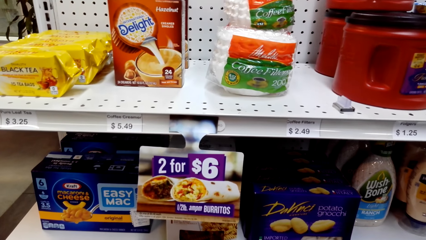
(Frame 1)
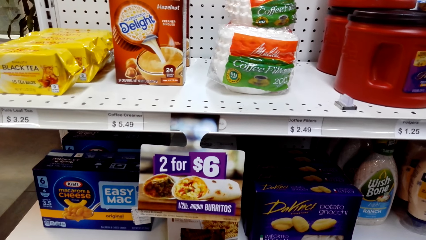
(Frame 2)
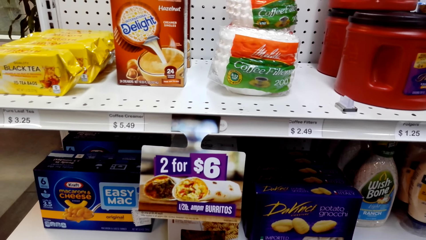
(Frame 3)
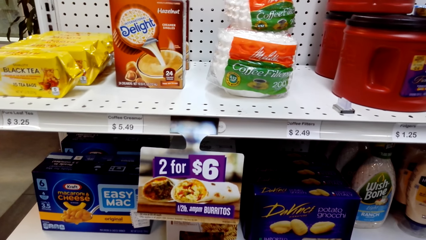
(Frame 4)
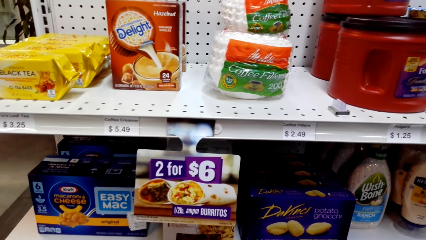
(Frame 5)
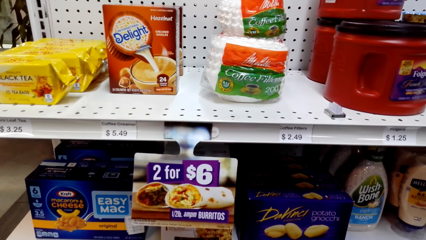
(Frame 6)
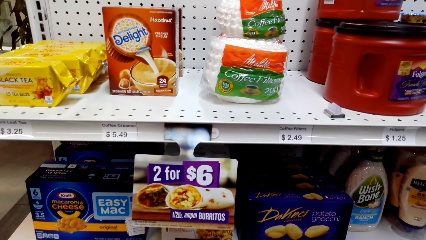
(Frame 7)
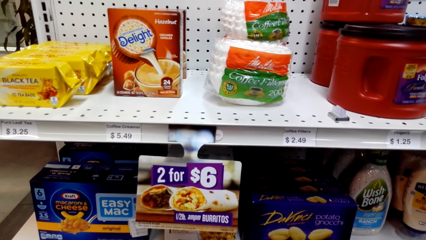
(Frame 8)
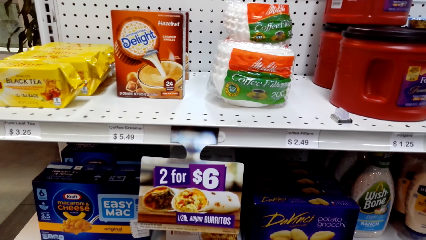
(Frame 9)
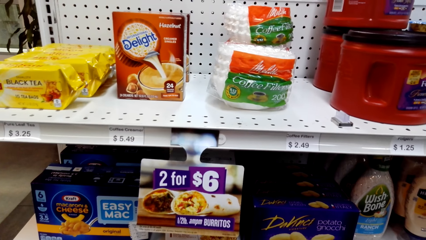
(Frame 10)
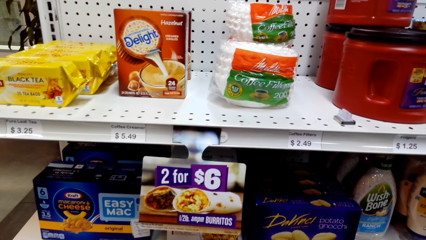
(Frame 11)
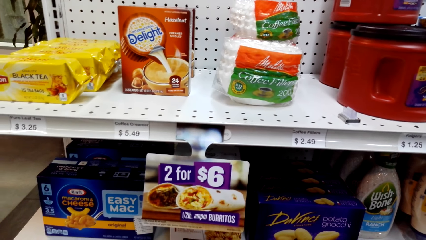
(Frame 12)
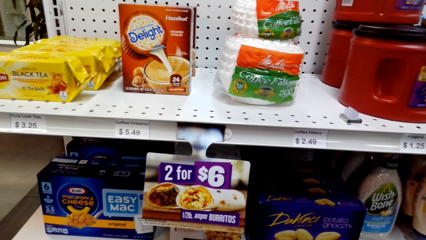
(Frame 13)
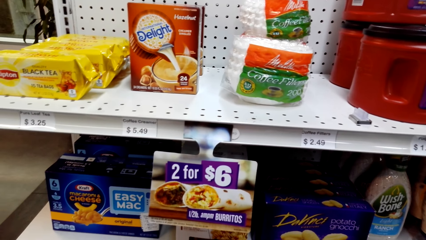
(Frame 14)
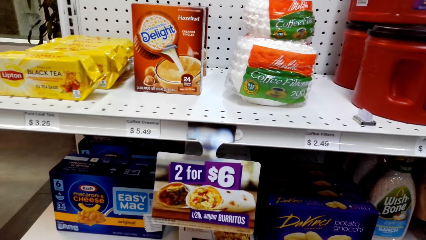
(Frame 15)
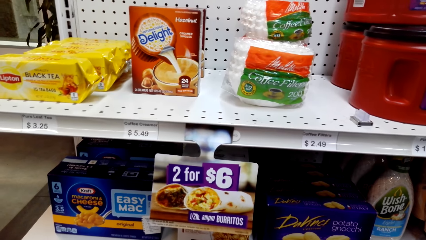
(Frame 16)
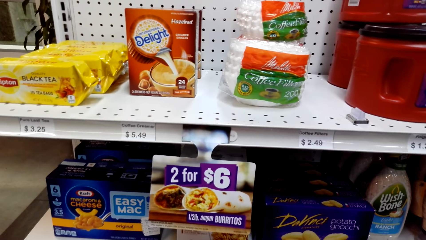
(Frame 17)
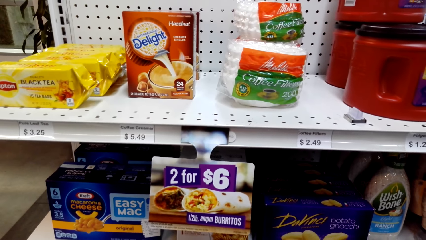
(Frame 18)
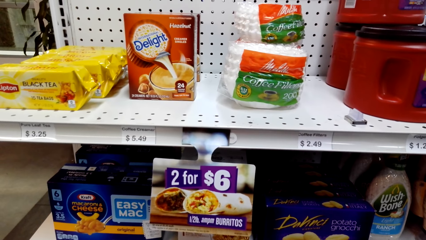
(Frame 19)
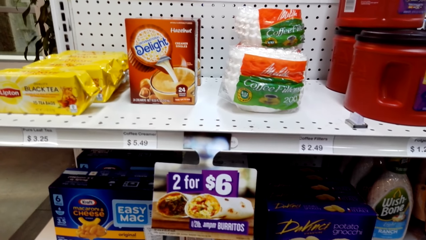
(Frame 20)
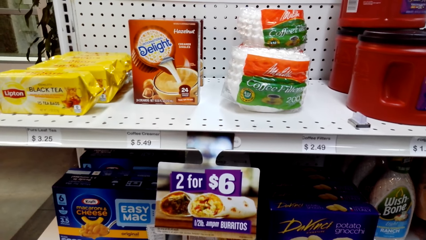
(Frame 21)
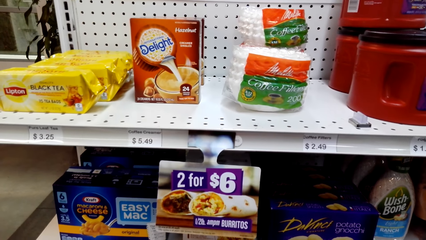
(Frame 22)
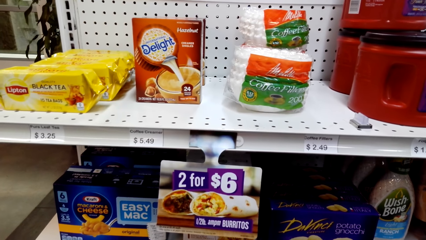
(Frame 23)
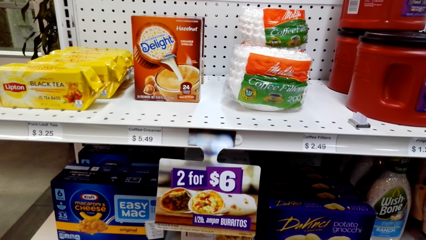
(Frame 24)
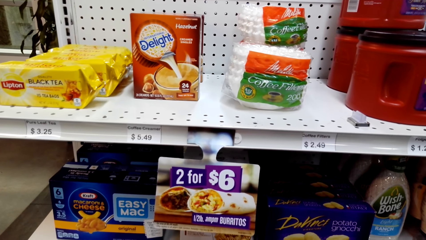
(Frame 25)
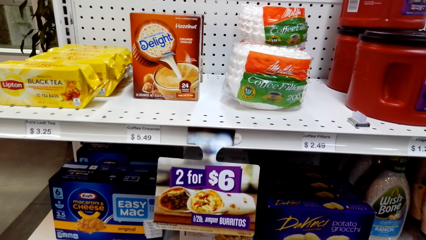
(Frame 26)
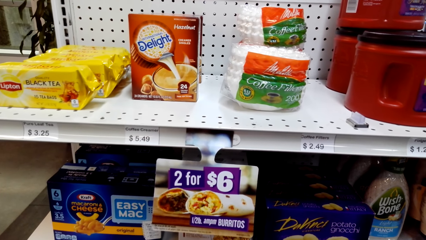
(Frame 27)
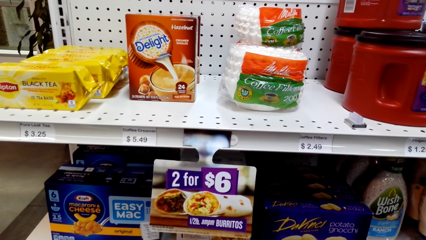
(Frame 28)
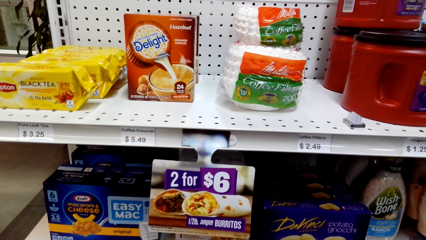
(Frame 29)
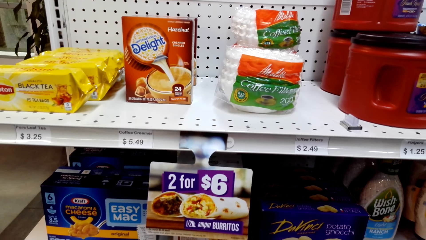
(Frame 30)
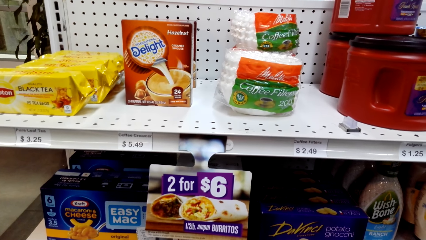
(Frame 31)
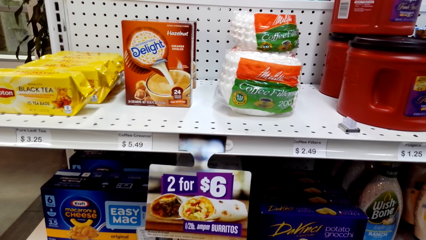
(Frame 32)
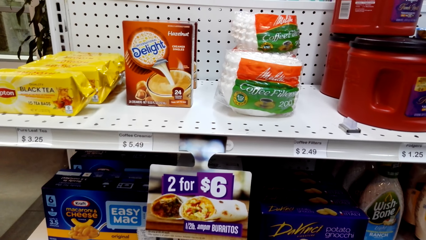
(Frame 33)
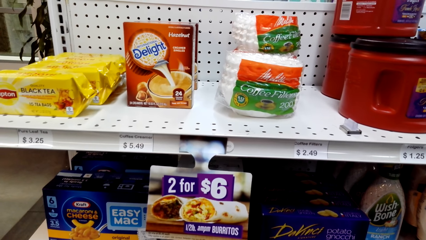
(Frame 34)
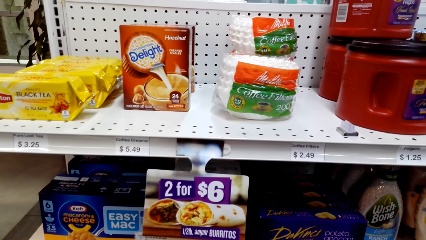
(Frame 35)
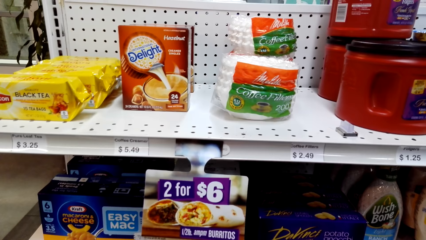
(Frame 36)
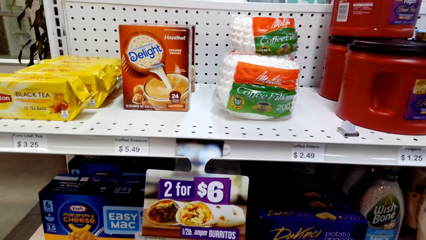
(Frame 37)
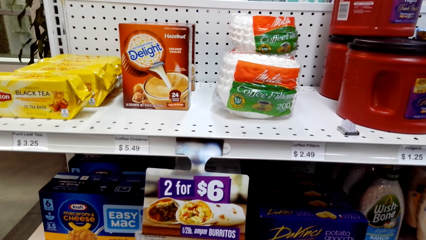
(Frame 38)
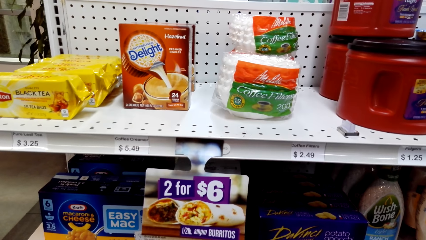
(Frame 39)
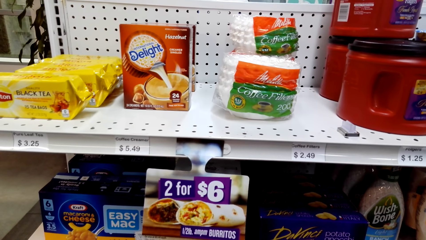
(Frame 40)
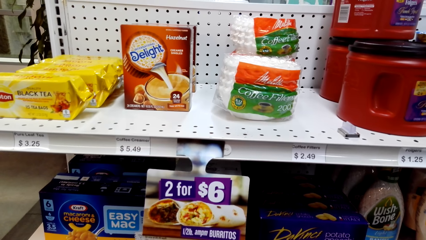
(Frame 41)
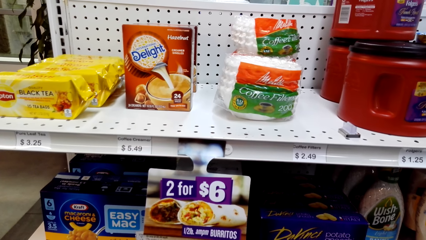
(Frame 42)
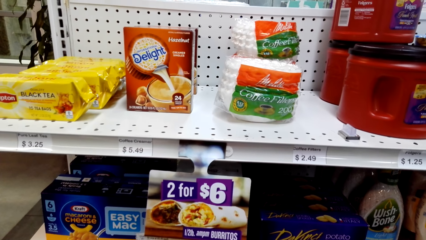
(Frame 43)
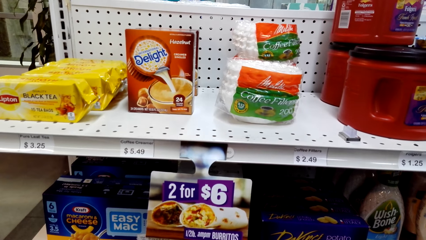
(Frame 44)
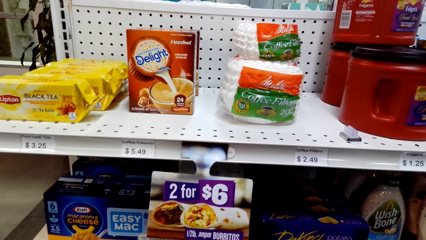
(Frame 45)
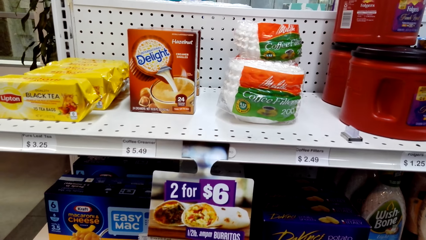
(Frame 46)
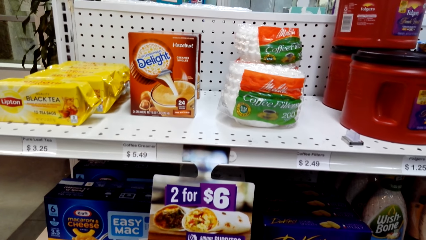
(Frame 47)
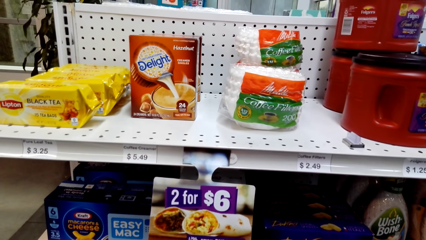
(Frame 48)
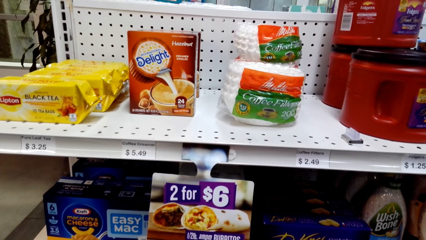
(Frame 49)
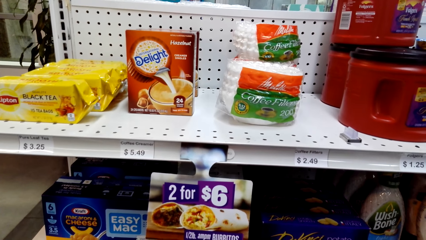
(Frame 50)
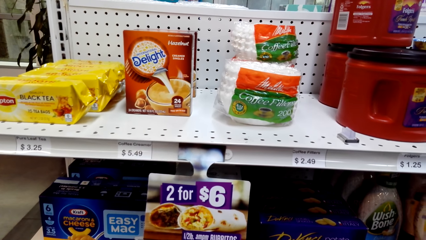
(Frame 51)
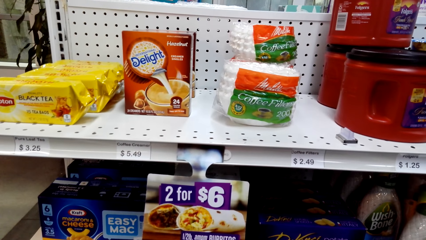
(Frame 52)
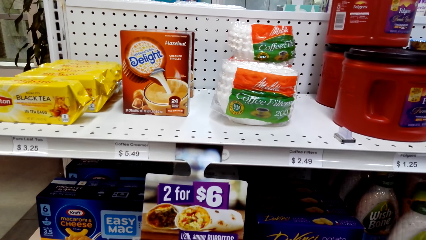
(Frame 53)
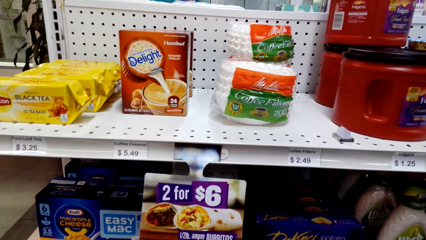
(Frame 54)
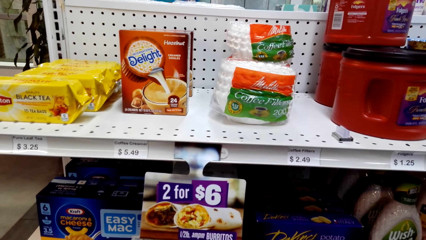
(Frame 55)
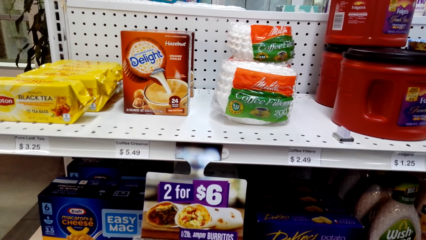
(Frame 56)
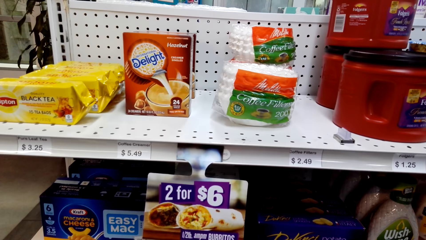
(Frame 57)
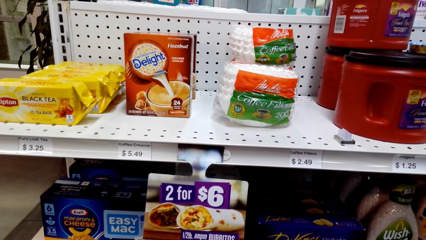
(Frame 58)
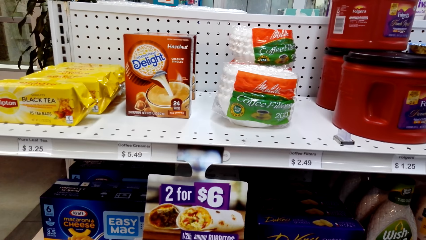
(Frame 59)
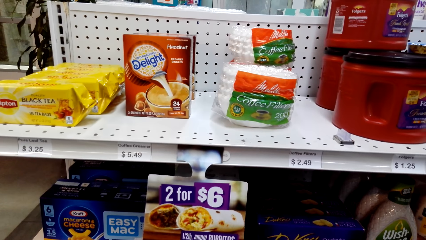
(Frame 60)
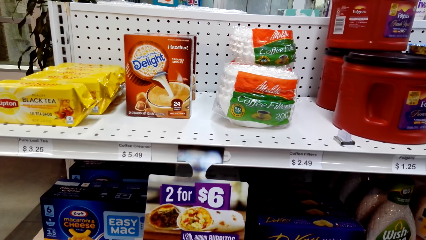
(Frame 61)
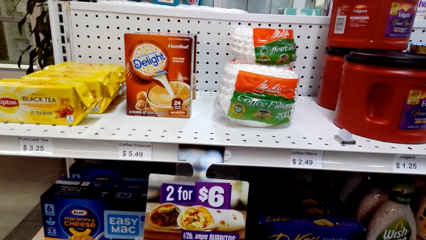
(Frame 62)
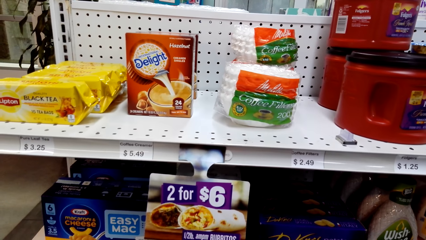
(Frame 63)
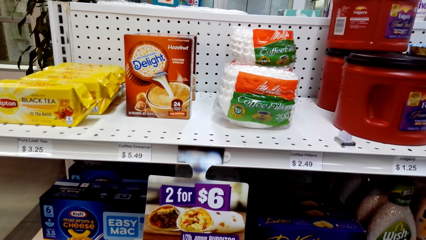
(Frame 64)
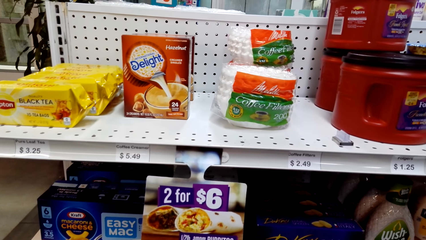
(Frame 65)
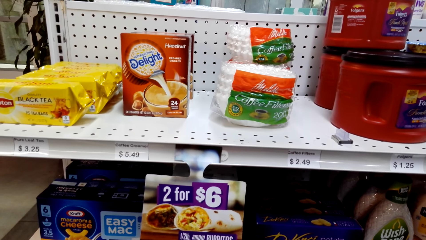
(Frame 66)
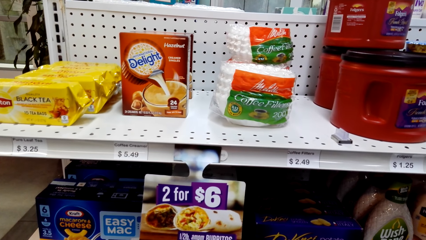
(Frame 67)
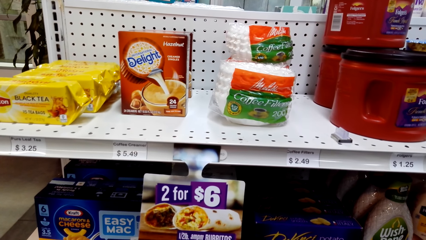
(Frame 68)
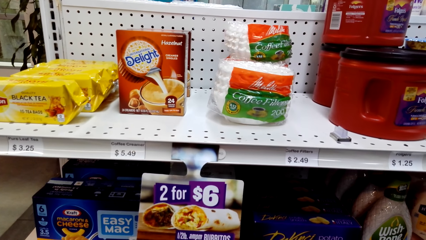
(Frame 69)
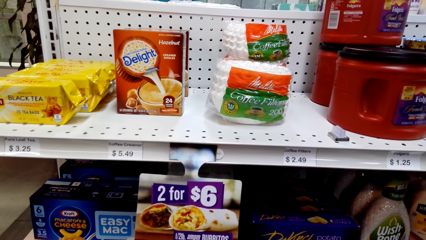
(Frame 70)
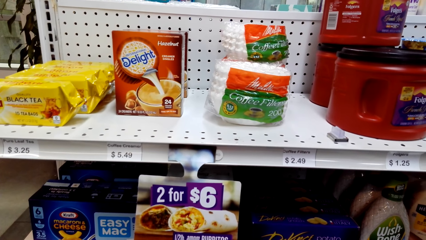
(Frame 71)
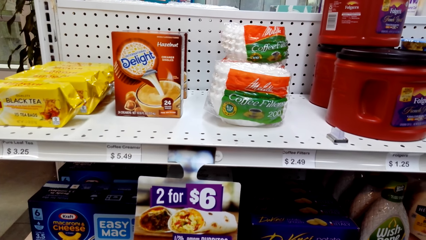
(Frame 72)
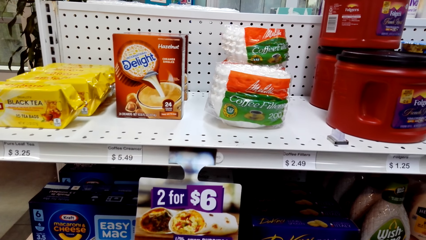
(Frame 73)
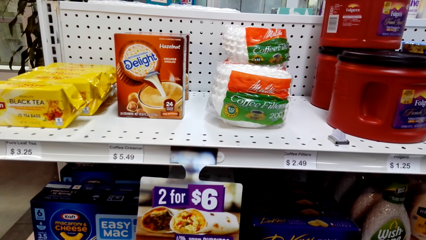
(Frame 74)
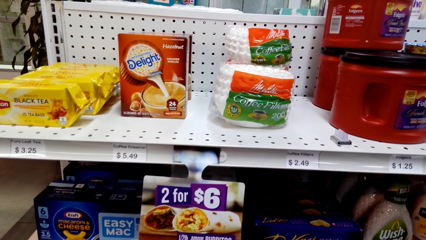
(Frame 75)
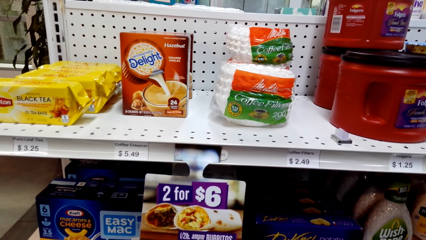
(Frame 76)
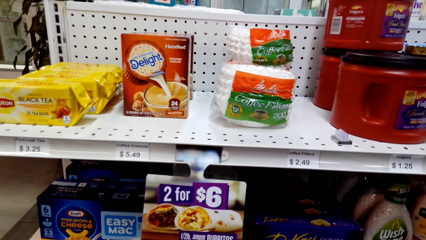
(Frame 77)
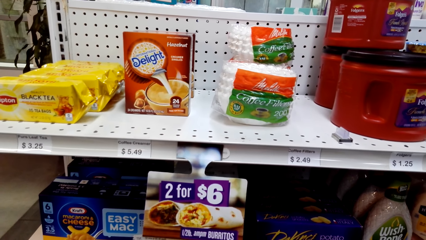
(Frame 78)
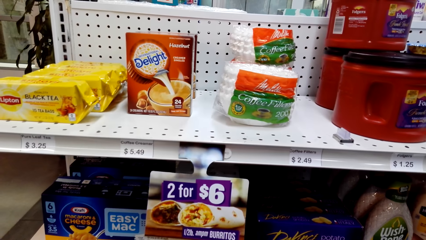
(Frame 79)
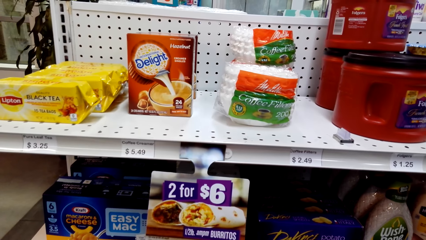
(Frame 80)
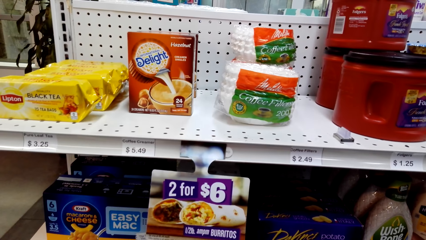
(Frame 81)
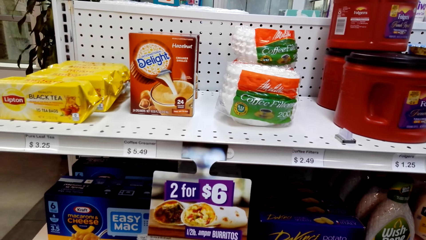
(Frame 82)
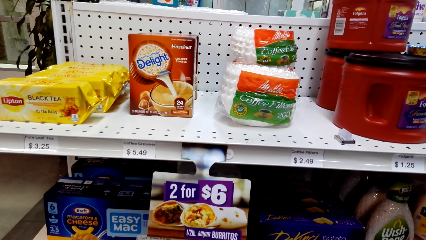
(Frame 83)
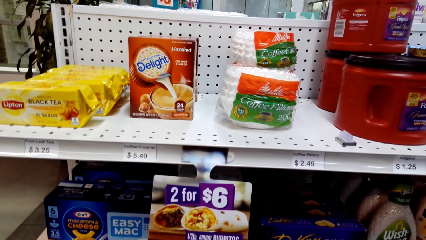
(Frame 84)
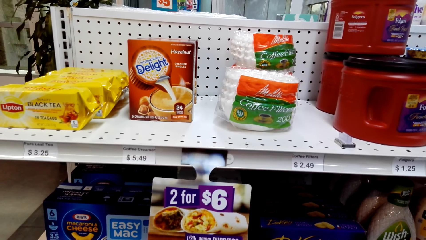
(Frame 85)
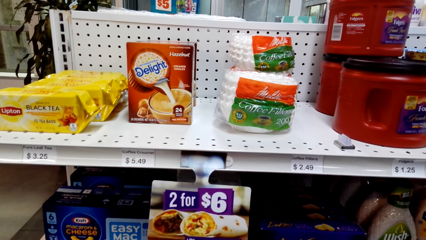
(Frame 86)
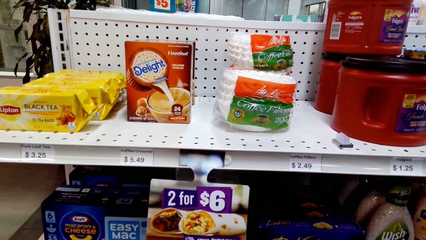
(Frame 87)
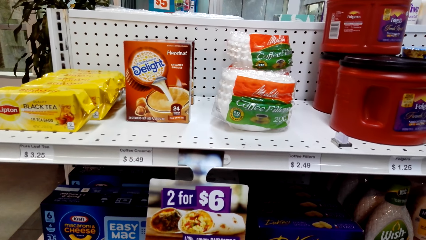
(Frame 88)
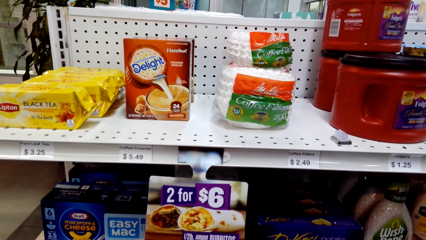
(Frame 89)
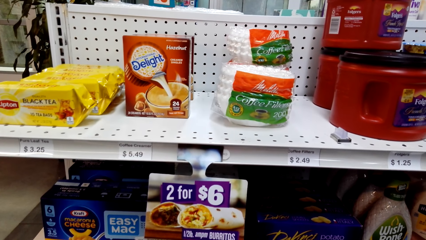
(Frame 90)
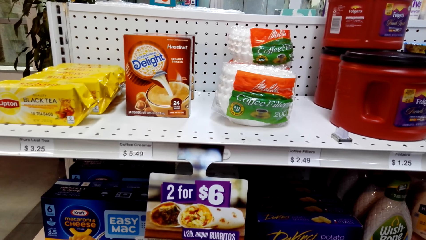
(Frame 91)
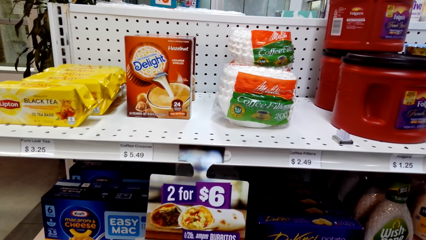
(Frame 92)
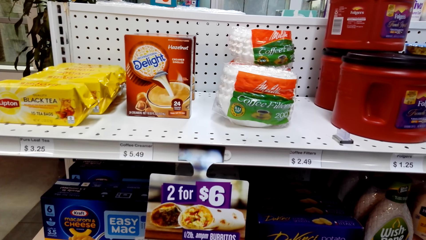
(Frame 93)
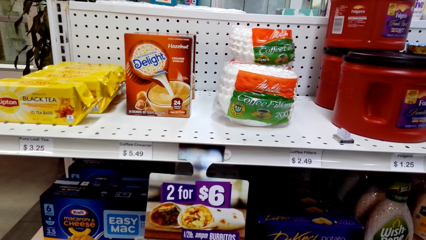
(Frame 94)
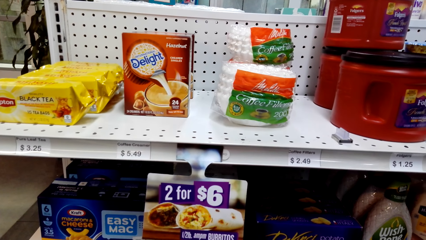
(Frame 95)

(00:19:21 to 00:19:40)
The camera wearer looks around the supermarket. They put the bottle of dressing in the shelf. They look around.
